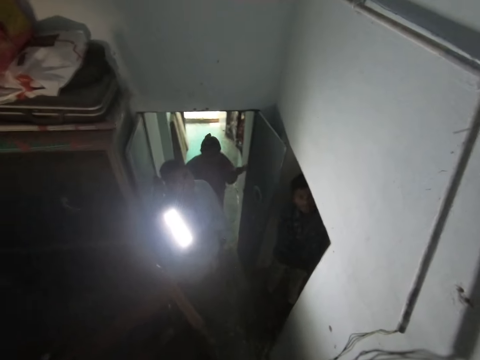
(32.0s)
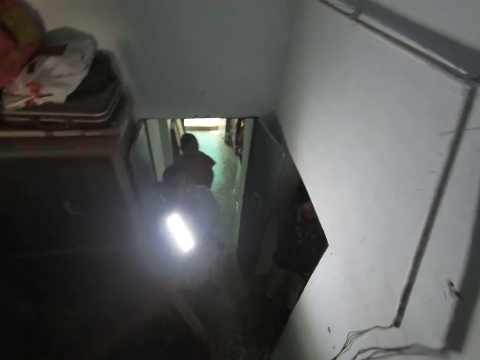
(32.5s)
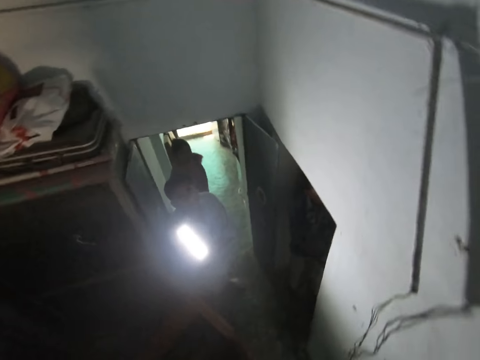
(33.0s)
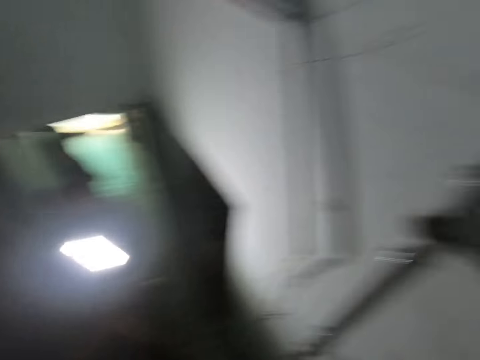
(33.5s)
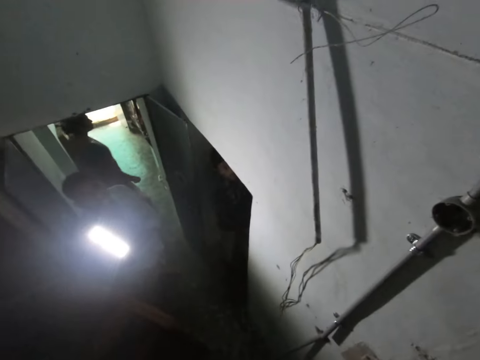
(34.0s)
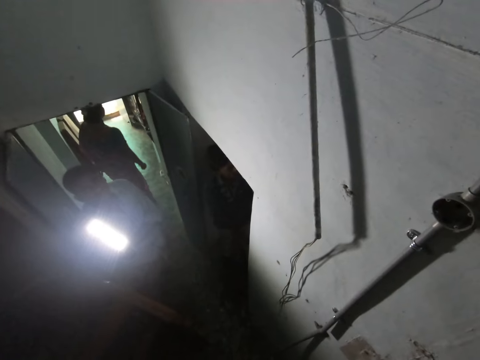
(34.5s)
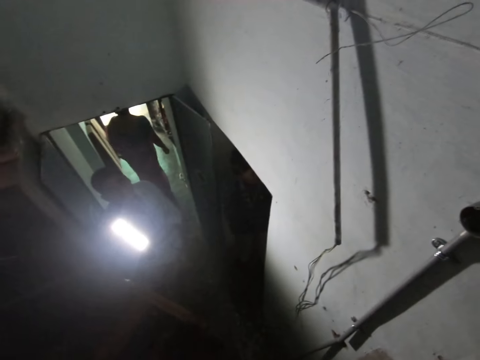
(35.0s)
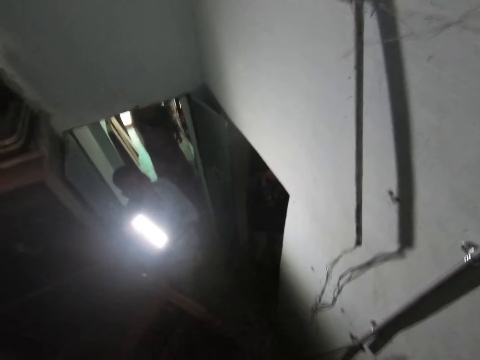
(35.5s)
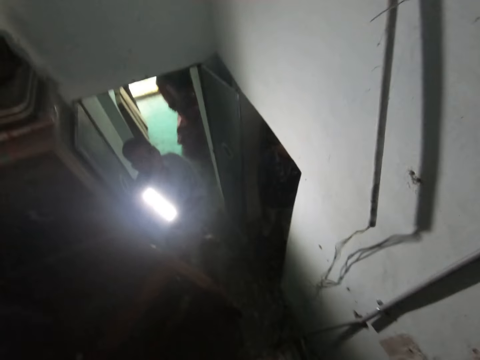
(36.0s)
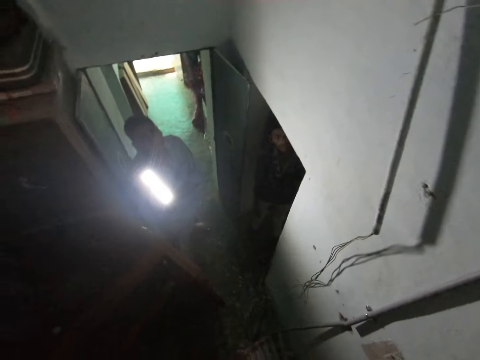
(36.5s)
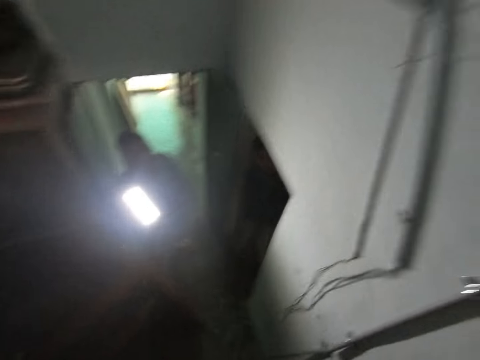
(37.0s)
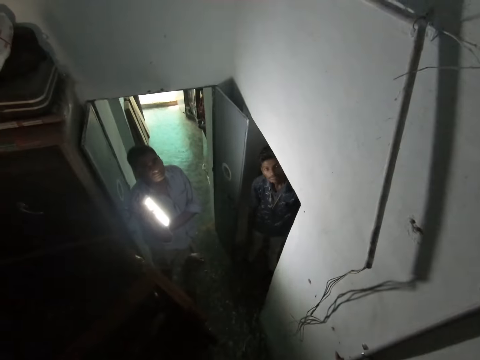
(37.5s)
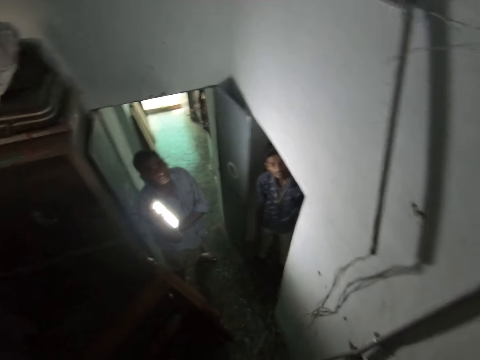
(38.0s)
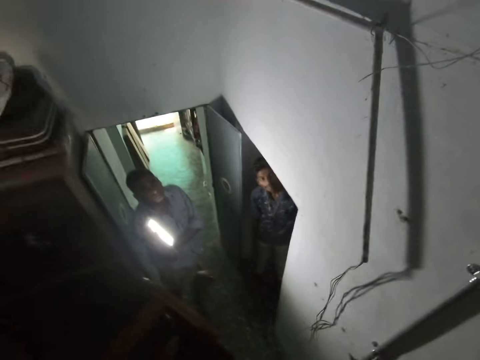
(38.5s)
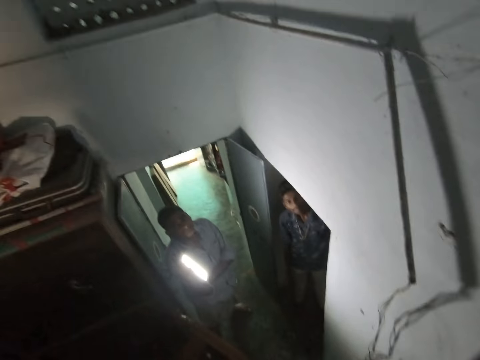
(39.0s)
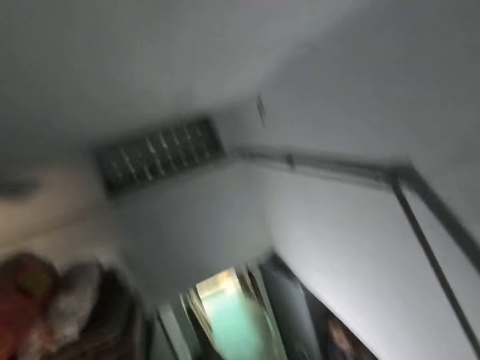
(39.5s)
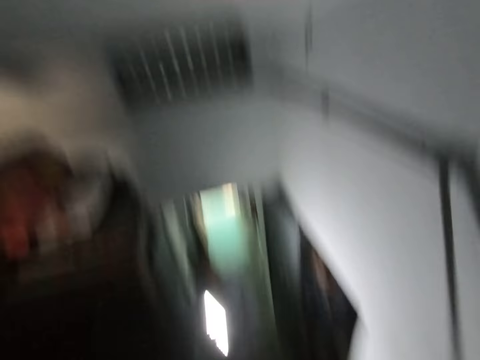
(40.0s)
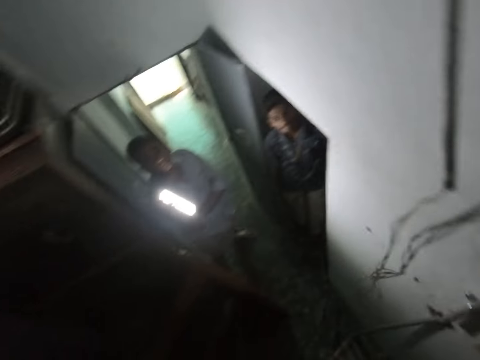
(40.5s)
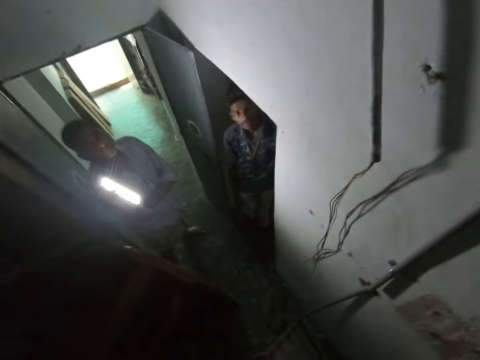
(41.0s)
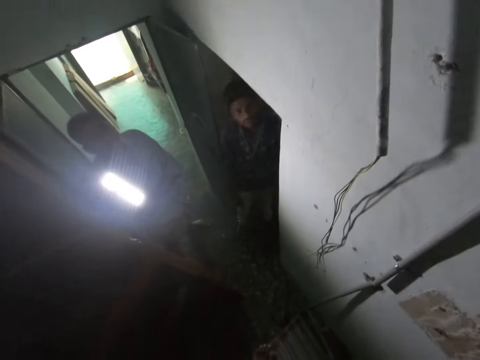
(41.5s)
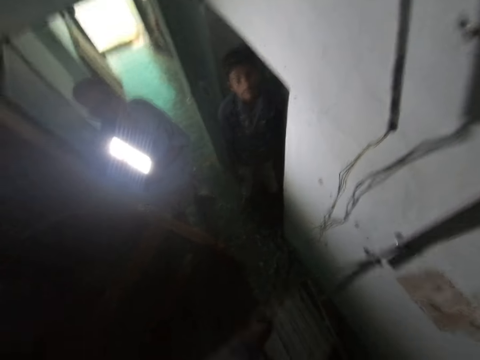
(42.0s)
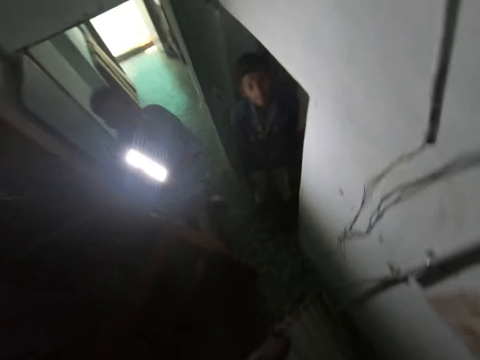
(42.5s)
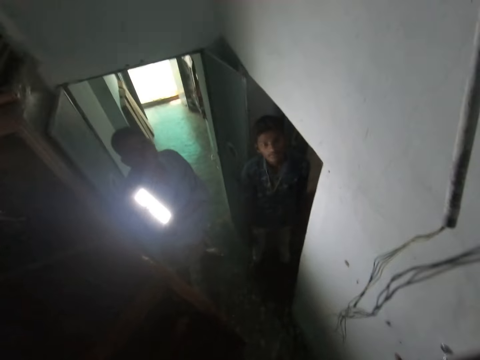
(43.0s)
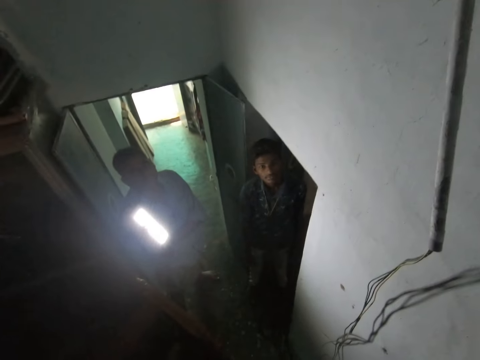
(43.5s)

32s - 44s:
The camera wearer adjusts the camera.

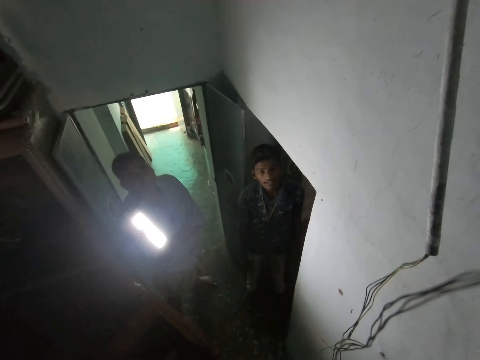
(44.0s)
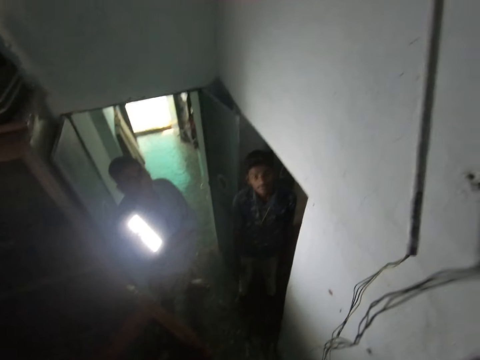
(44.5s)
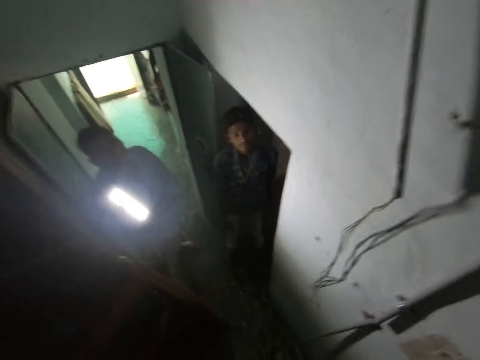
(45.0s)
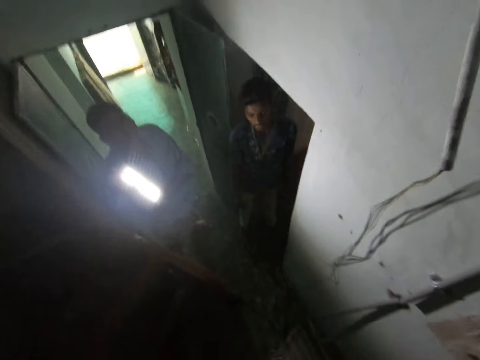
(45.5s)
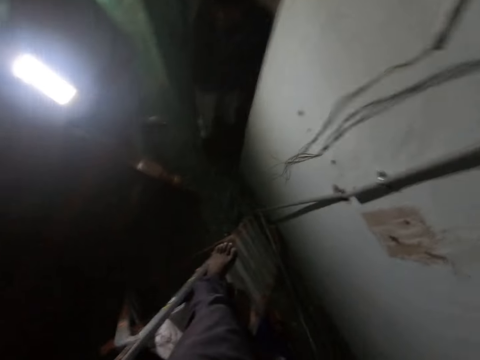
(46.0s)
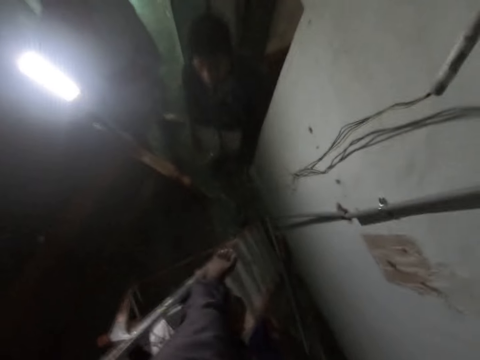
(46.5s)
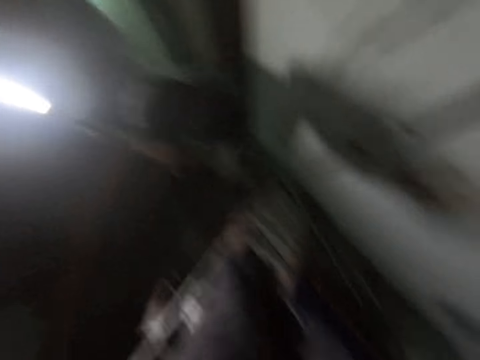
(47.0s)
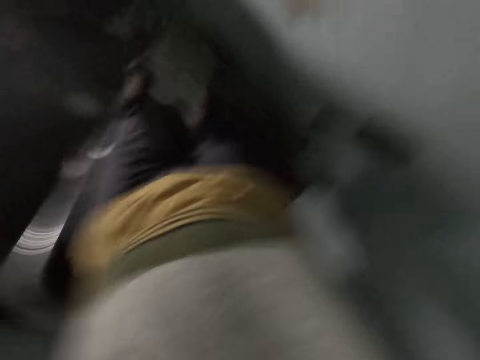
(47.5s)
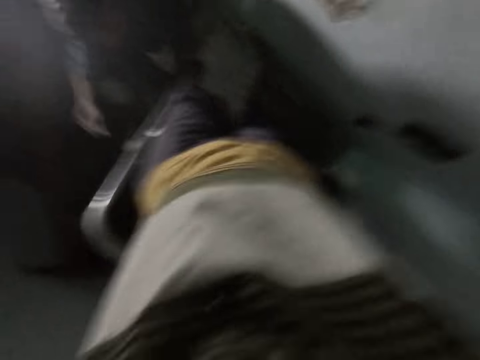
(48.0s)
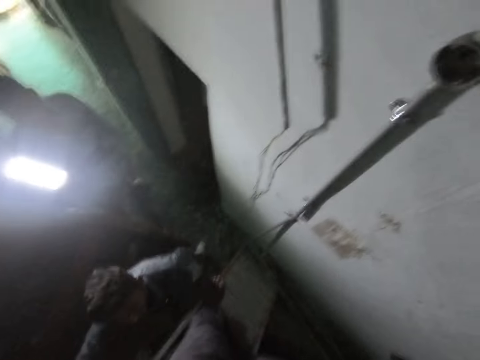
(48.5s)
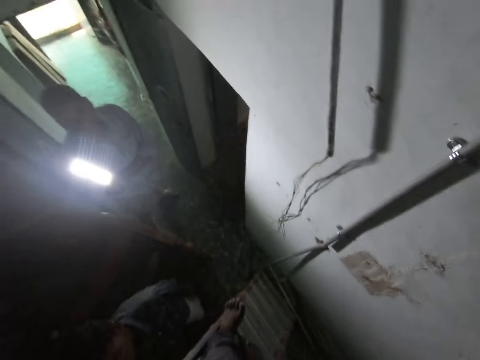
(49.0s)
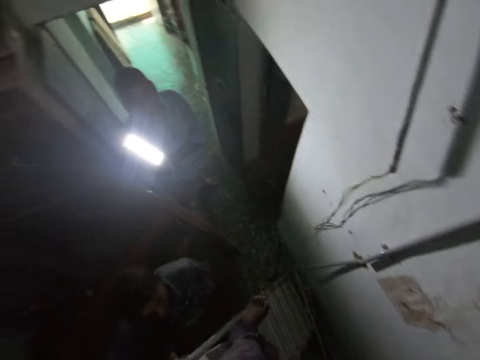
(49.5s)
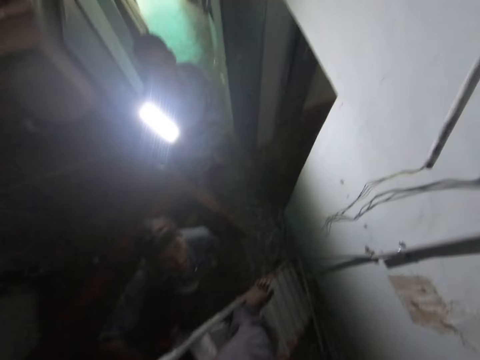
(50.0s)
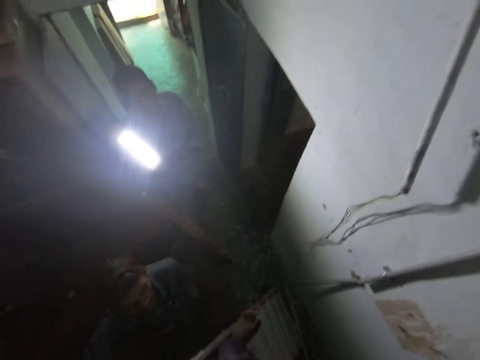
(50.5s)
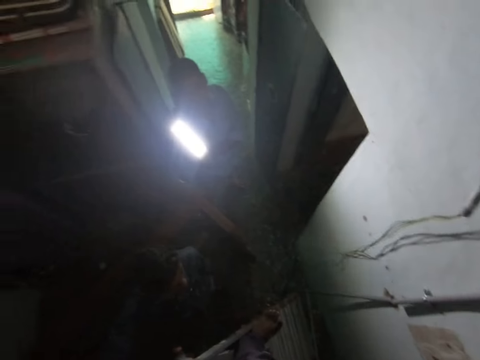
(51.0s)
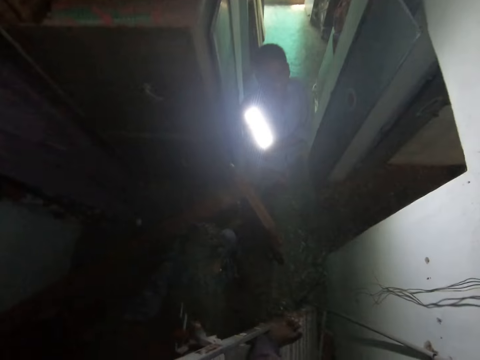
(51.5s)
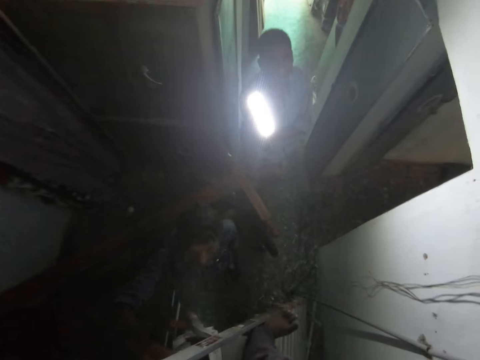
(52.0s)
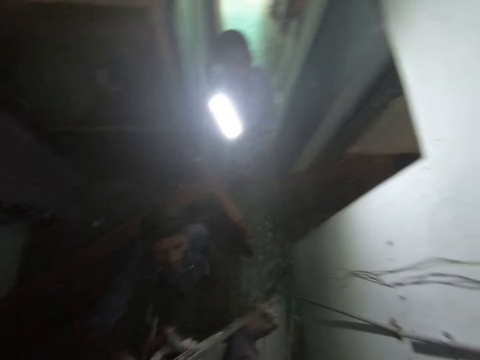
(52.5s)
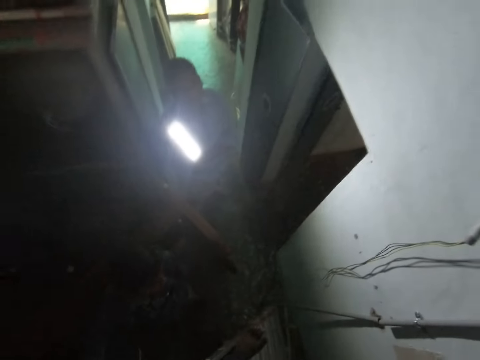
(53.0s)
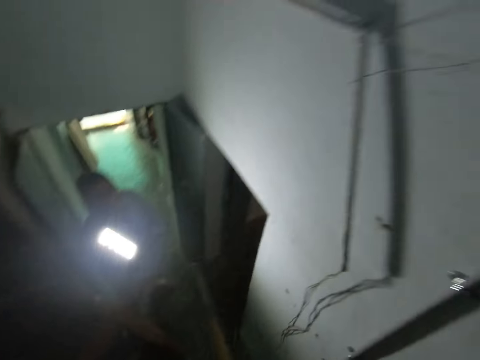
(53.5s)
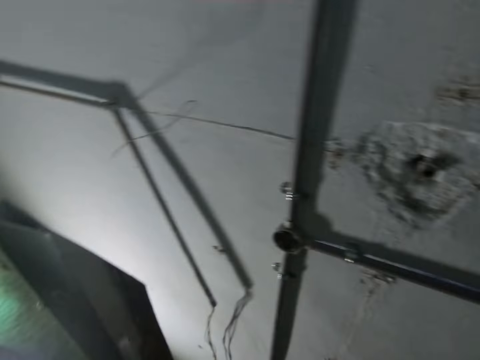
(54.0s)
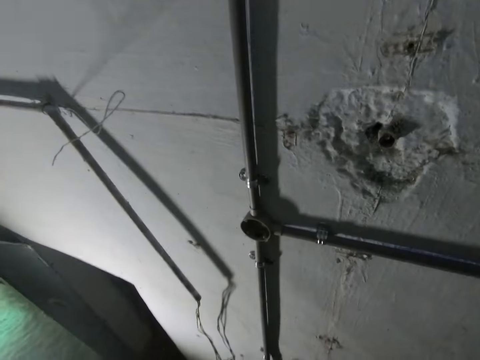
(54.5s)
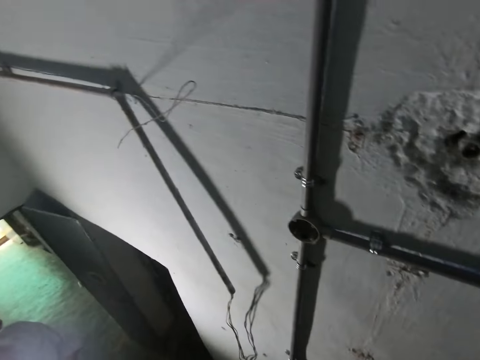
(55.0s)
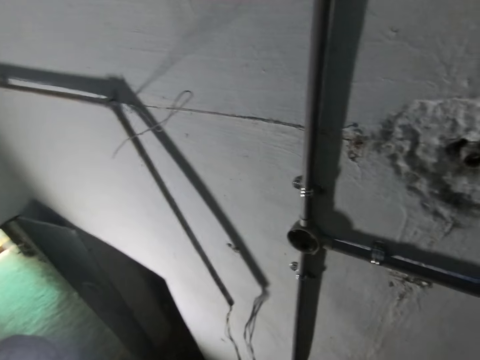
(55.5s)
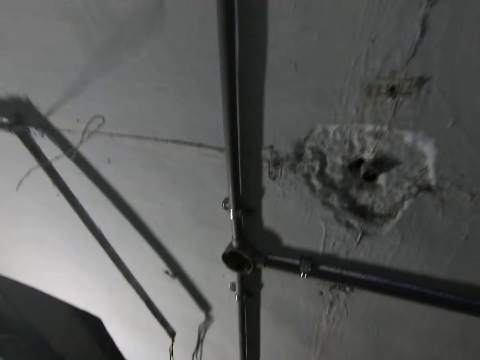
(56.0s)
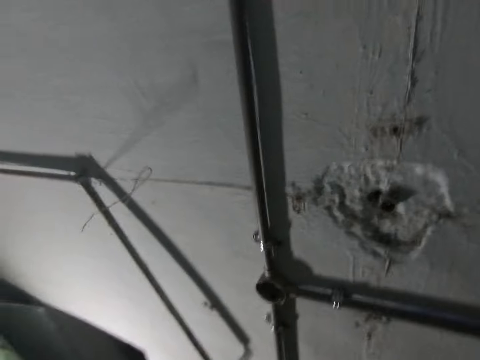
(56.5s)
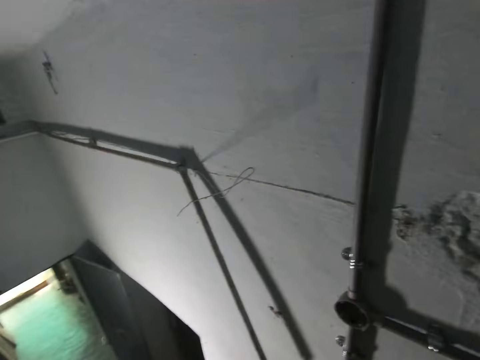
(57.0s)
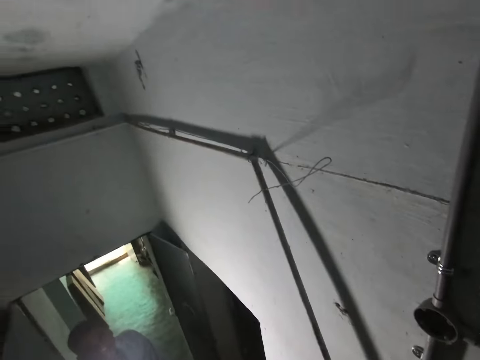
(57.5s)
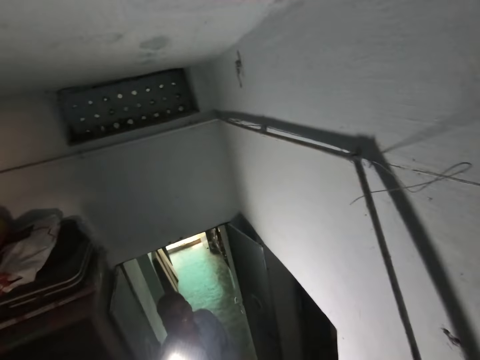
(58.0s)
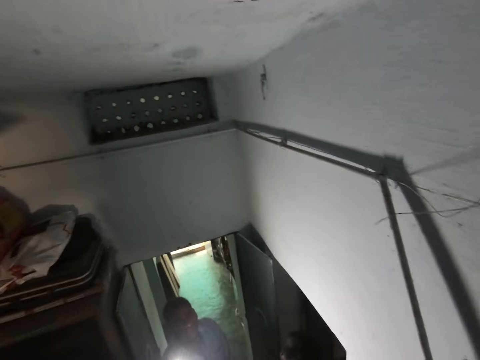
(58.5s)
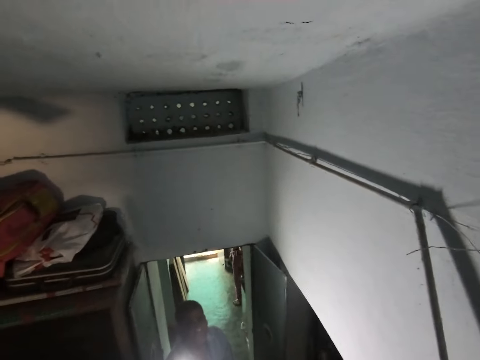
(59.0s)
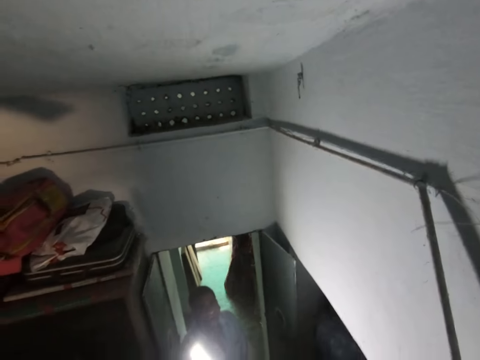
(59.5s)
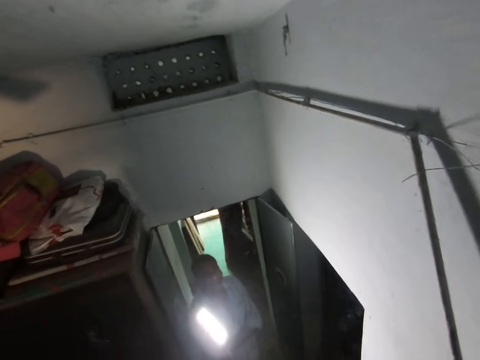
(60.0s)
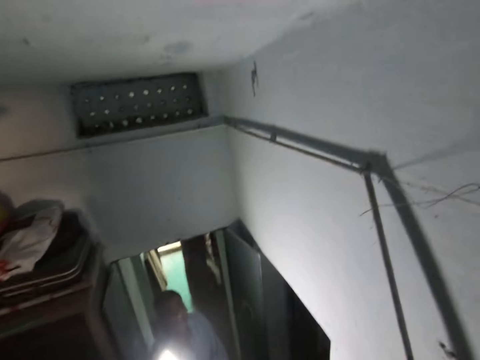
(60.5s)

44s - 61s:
The man walks towards the camera wearer. The camera wearer looks around.
